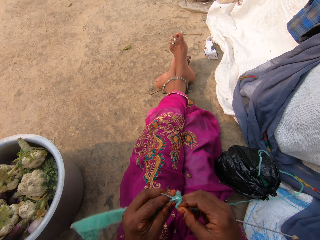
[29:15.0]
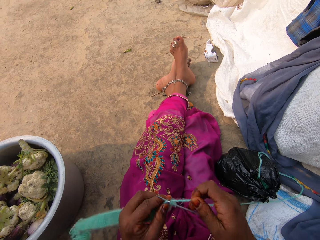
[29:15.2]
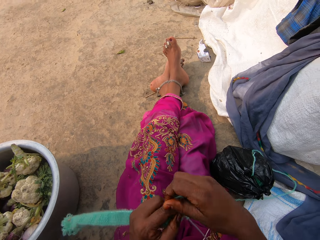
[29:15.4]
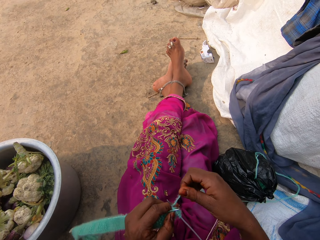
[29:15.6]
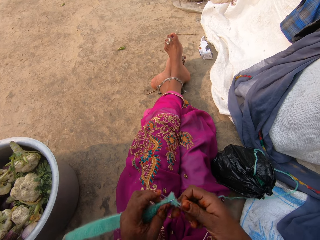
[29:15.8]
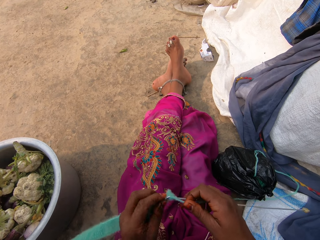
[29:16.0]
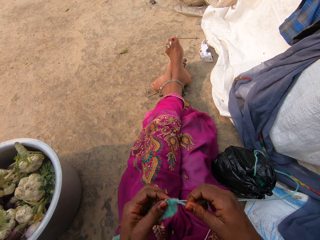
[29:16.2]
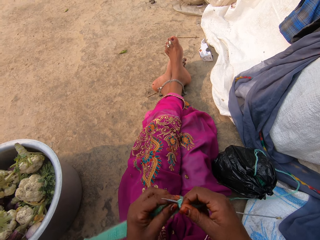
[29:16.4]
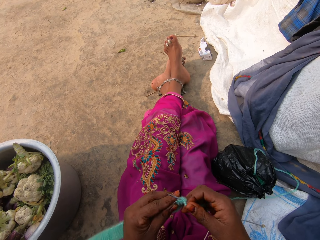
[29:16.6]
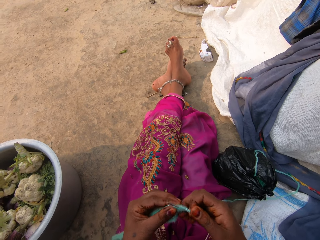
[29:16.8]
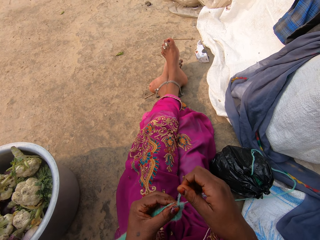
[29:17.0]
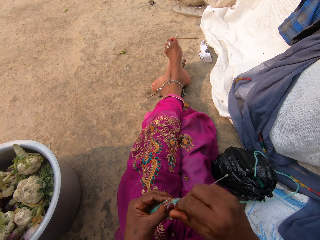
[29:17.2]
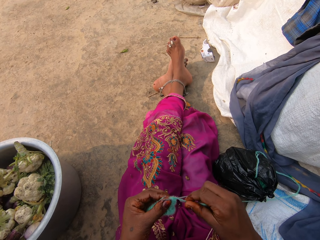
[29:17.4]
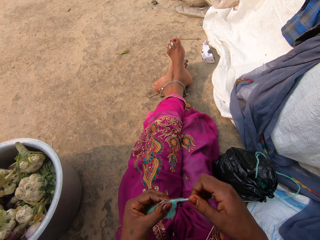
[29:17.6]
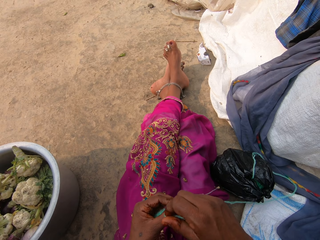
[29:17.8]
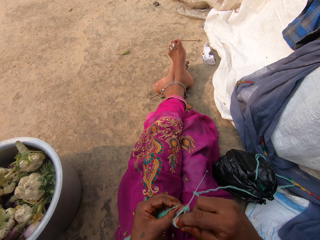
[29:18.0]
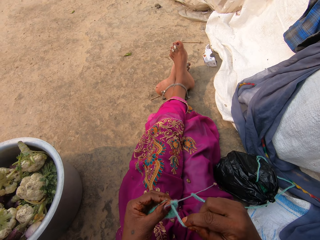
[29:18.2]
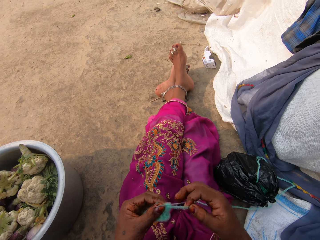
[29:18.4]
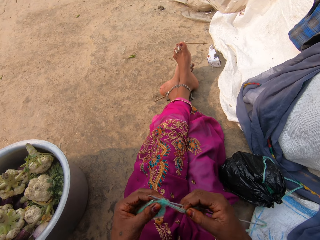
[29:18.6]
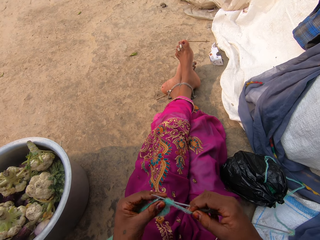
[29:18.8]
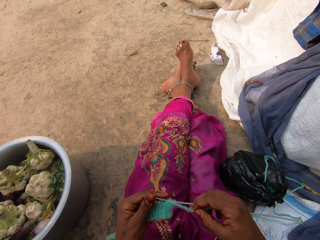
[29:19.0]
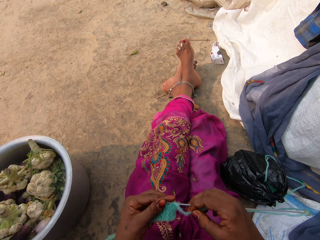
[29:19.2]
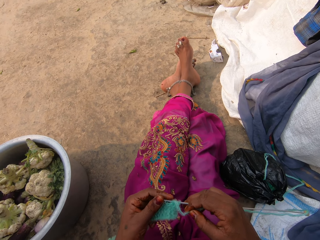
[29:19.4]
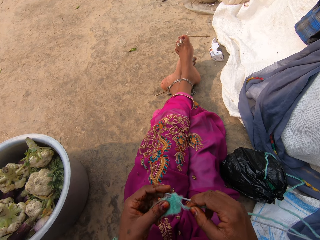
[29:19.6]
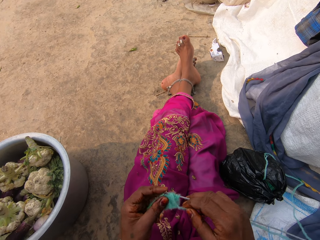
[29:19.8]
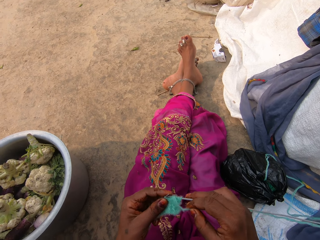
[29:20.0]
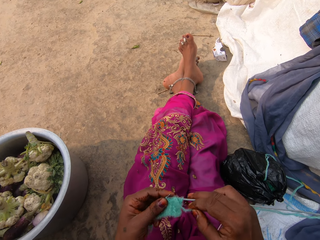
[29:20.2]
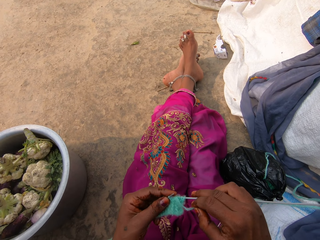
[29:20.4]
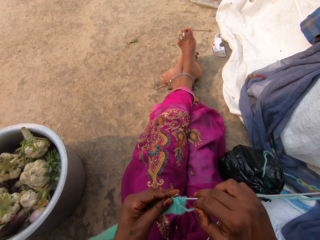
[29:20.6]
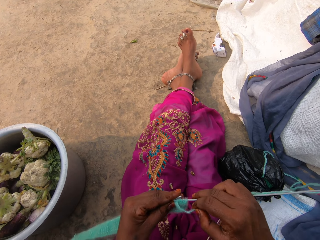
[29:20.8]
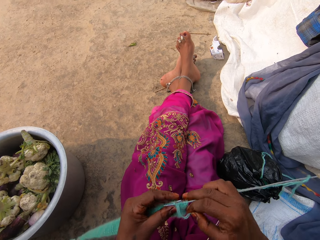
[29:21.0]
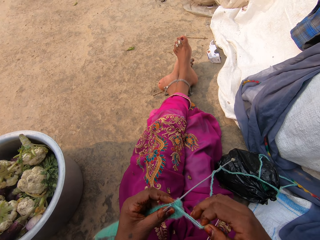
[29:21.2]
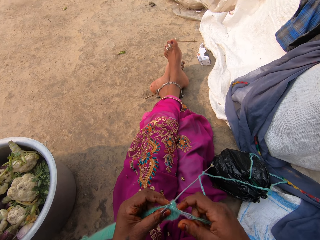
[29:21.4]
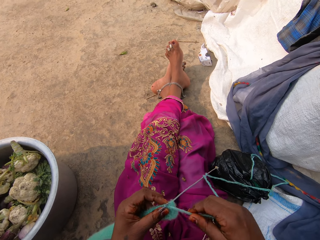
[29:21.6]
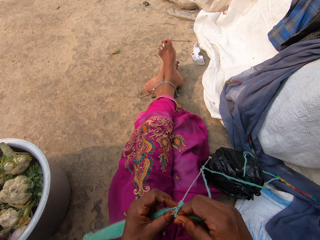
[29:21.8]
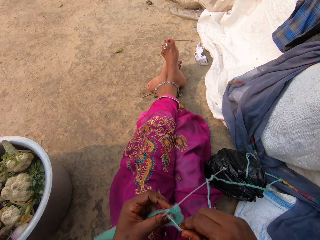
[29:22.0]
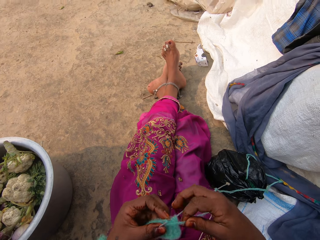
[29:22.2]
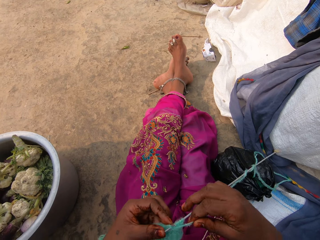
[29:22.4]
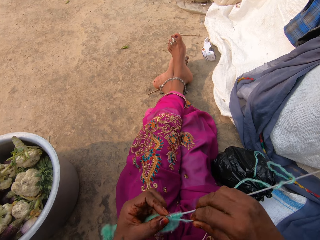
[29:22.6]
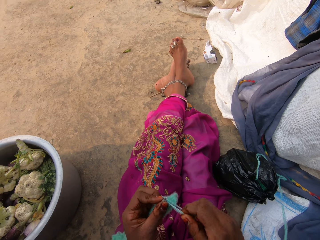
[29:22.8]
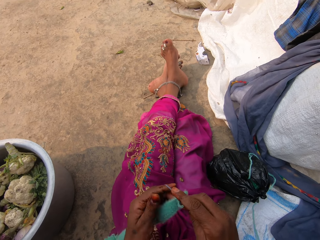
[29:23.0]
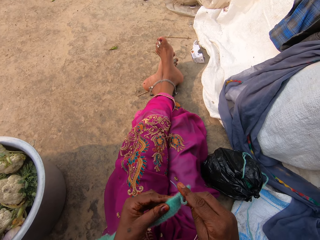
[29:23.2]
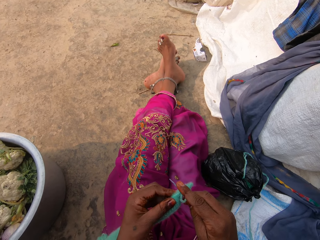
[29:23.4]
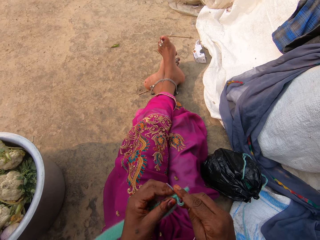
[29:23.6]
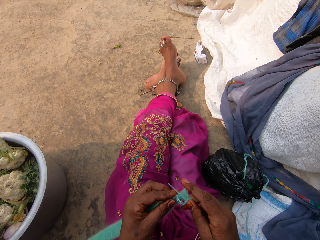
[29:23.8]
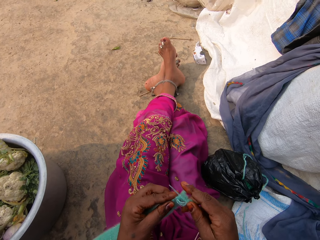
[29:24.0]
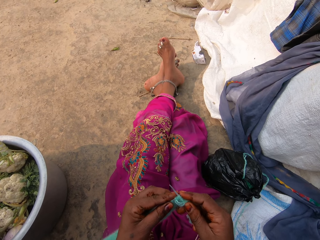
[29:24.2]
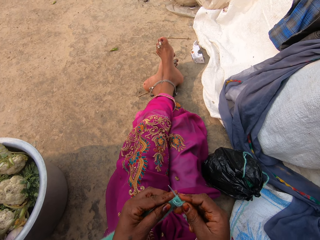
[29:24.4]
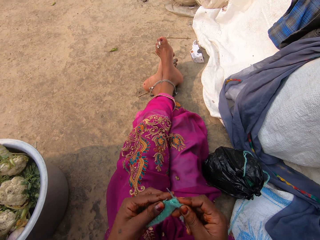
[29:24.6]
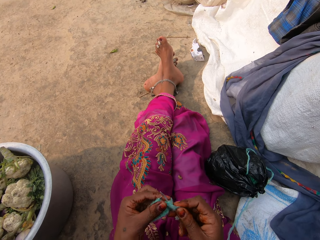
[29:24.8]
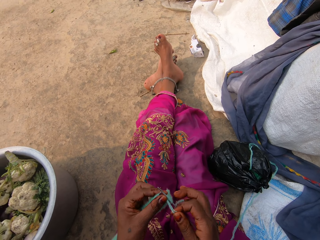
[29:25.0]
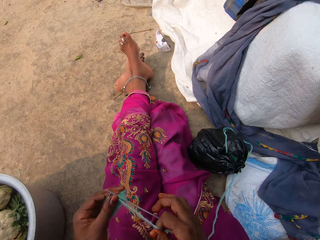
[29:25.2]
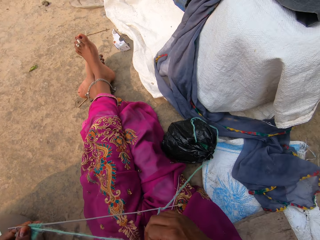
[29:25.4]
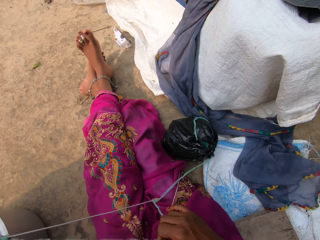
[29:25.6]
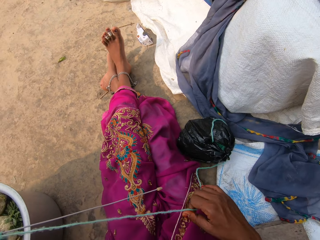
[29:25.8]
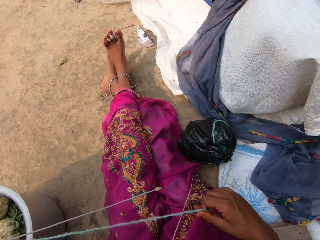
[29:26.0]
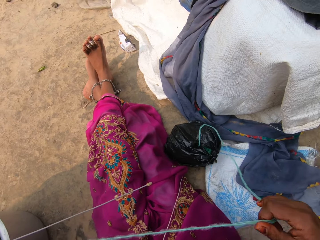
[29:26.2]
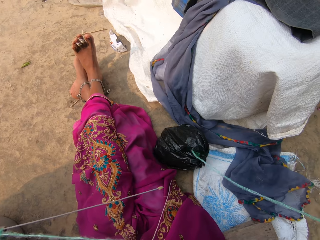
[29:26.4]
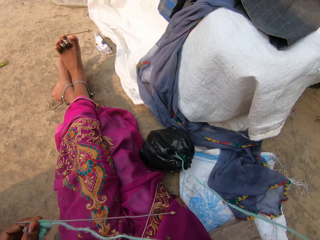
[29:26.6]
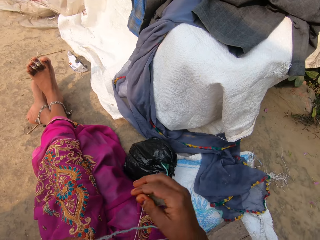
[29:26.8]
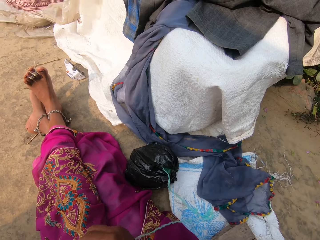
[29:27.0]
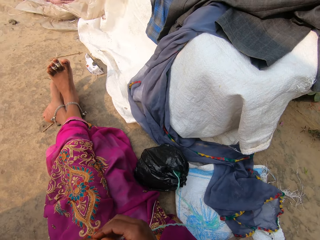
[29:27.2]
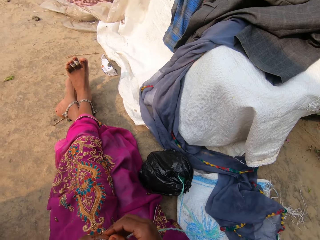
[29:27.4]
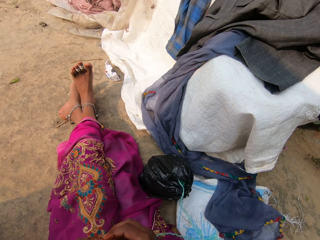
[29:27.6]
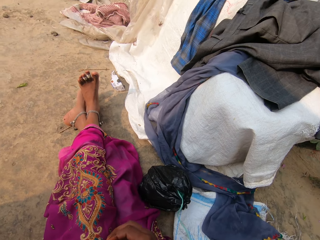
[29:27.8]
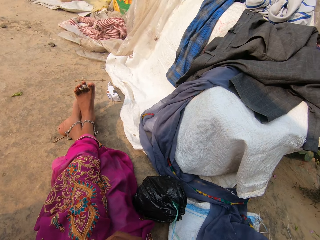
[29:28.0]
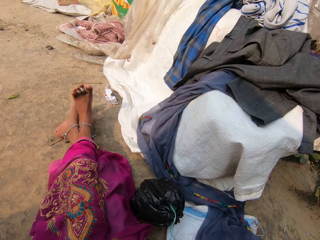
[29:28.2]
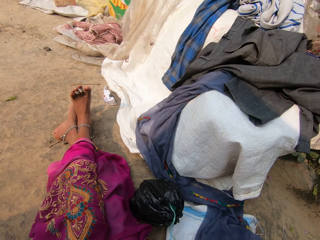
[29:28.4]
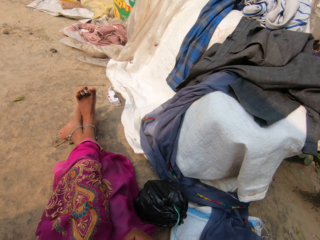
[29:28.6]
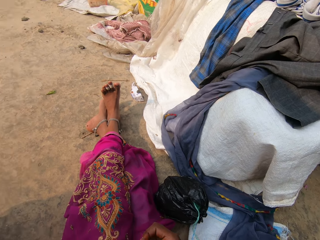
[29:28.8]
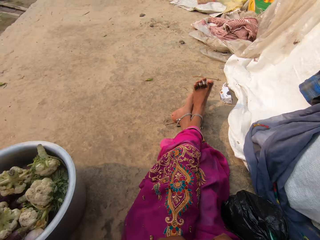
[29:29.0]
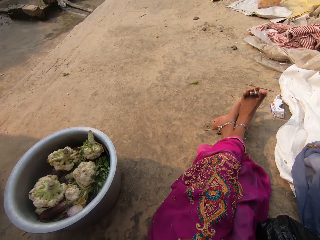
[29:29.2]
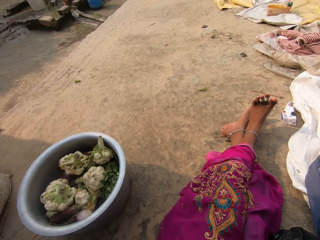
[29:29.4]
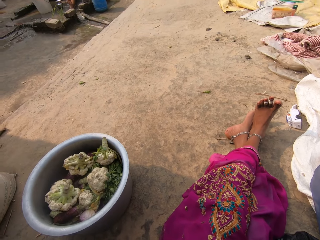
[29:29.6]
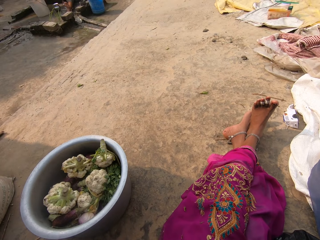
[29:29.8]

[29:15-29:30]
The camera wearer rolls the thread around the knitting needle. She adjusts the thread with her right hand. She holds the thread. She knits the thread with the knitting needles in her hands.

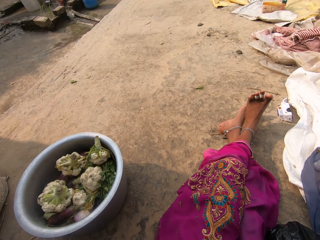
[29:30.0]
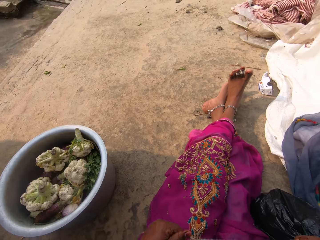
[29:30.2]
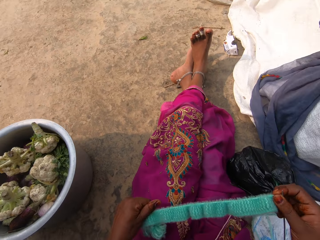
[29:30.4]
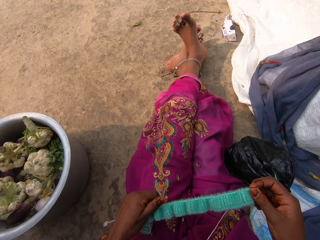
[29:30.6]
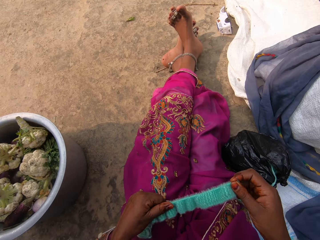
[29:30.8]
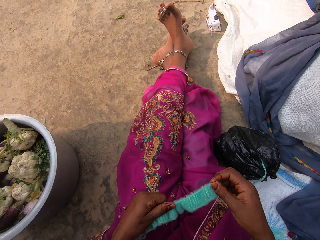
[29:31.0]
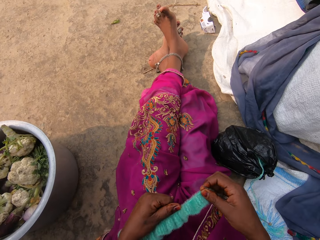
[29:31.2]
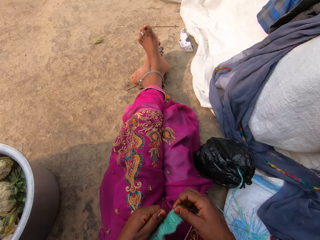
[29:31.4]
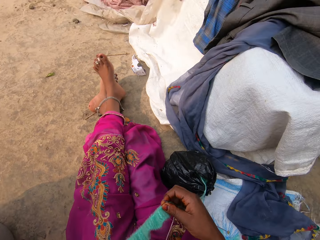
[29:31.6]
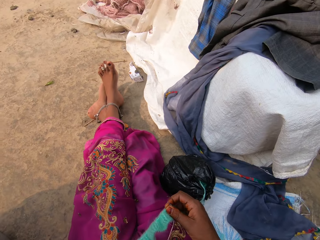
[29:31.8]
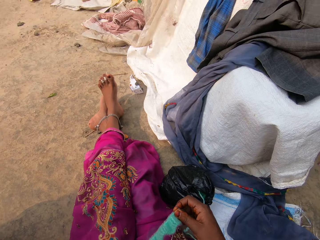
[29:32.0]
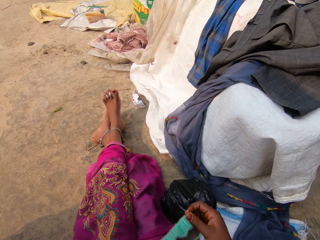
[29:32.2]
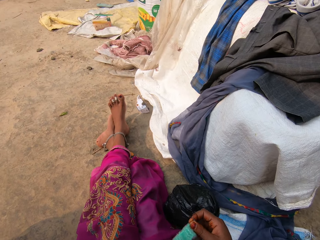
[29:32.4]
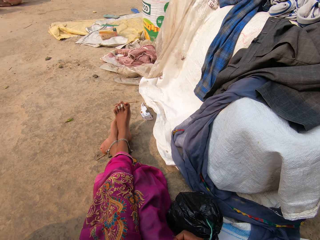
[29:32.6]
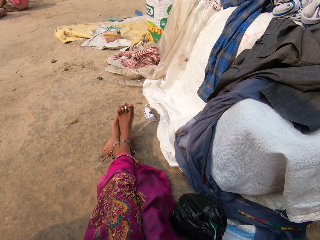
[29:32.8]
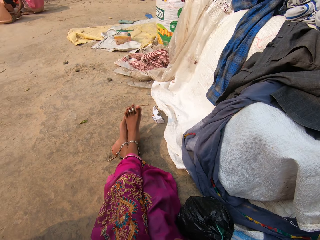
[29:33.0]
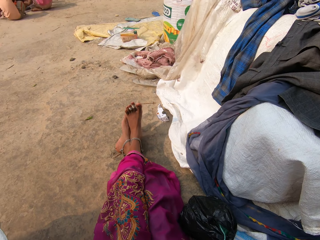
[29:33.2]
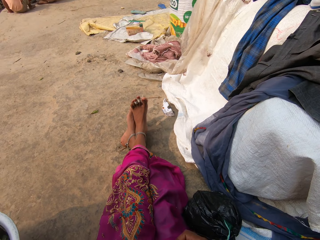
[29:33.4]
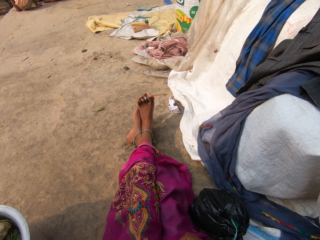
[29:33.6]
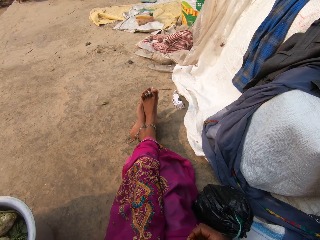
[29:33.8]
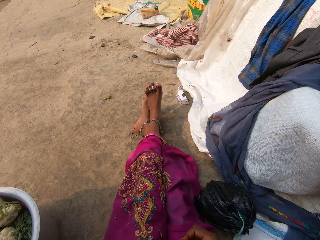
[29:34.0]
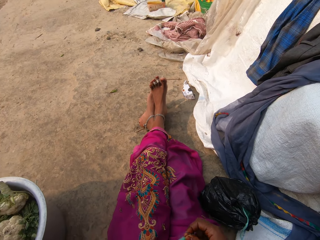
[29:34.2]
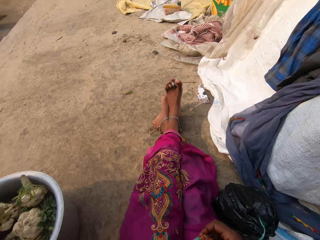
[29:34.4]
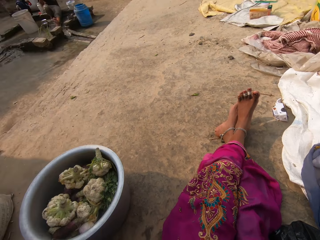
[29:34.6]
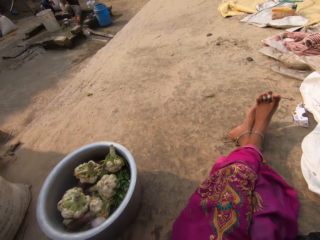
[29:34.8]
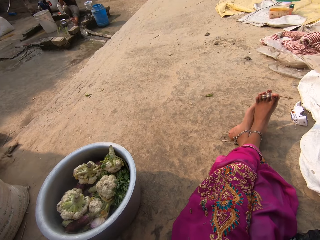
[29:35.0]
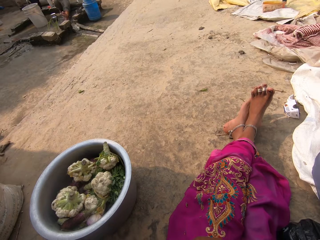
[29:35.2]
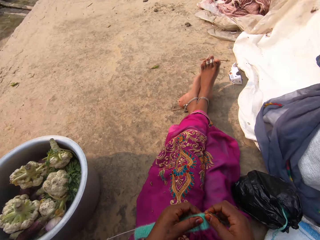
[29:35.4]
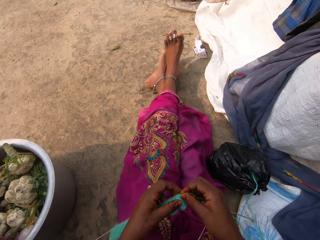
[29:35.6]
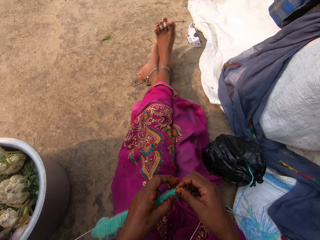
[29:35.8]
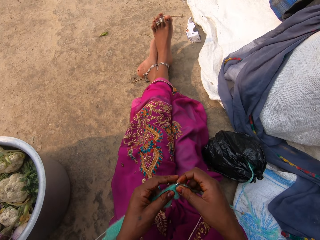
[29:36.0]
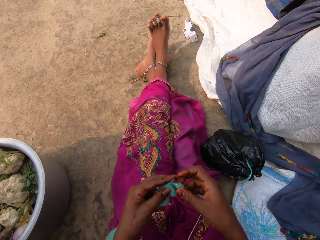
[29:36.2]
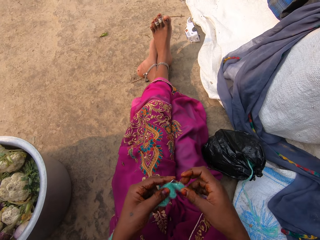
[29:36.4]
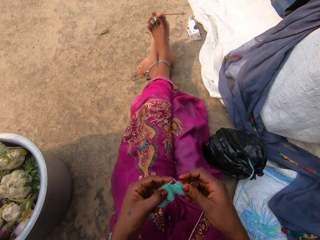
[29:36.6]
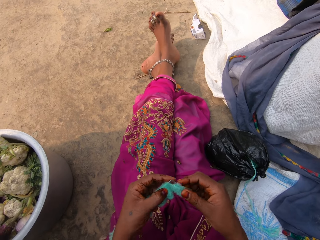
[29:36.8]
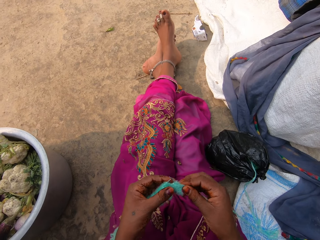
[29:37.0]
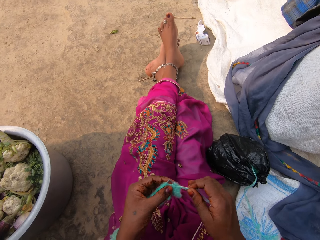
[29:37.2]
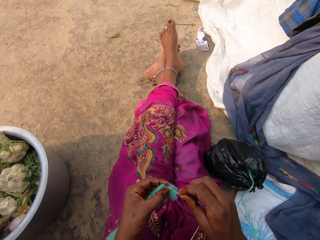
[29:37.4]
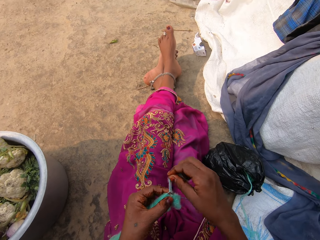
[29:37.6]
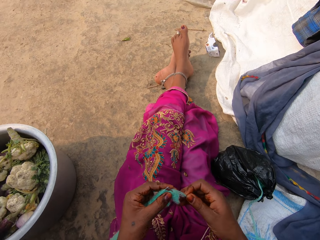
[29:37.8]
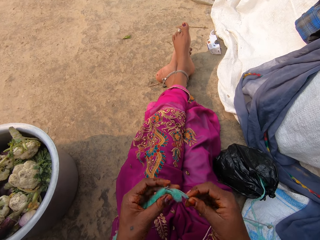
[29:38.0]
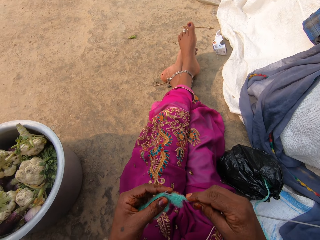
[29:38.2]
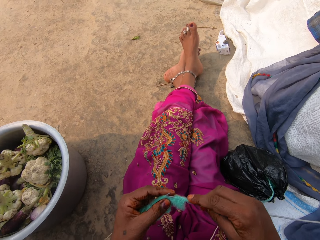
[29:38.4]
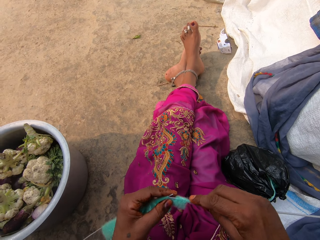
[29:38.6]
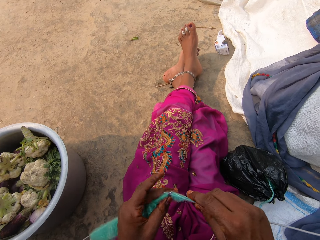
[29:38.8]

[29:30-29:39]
The camera wearer adjusts the knitted thread with her left hand. She holds the fabric. She knits the thread with the knitting needles in her hands.
